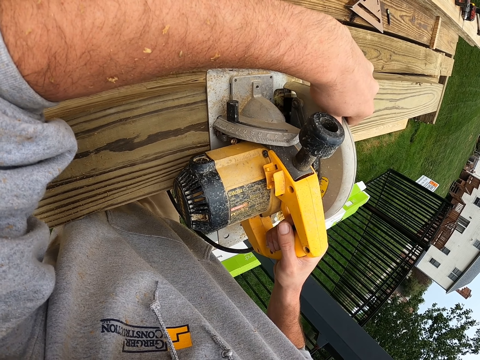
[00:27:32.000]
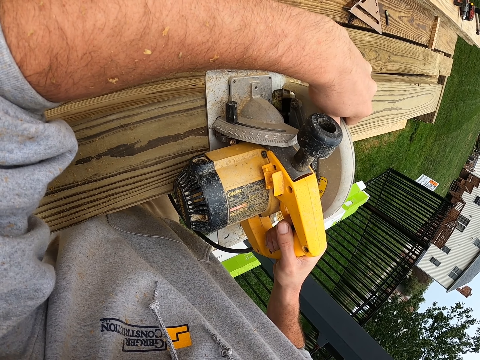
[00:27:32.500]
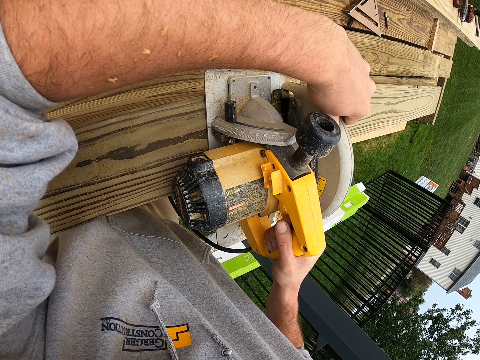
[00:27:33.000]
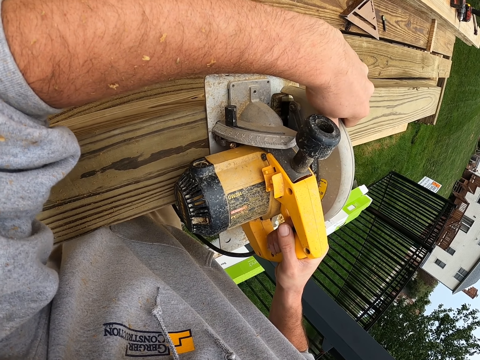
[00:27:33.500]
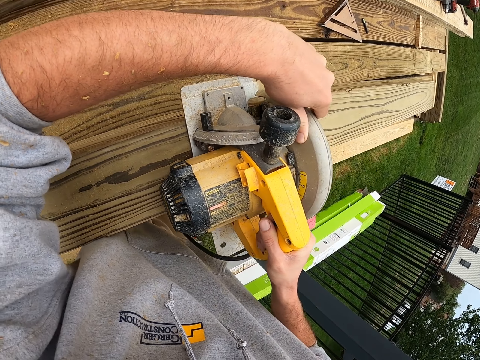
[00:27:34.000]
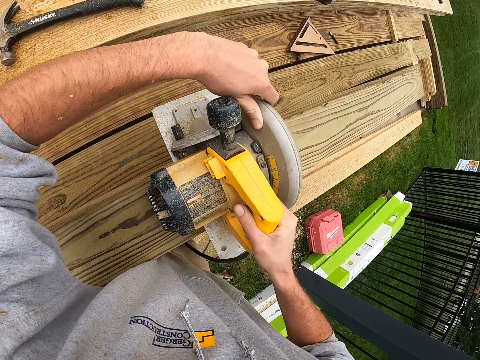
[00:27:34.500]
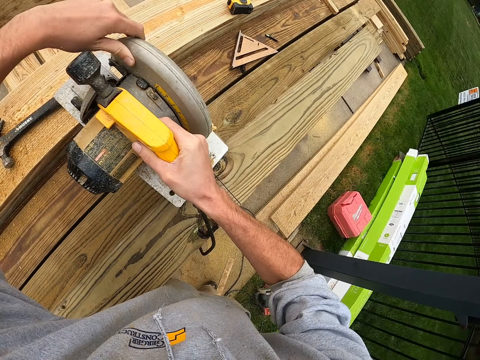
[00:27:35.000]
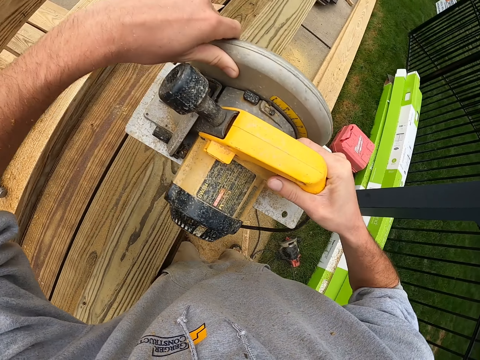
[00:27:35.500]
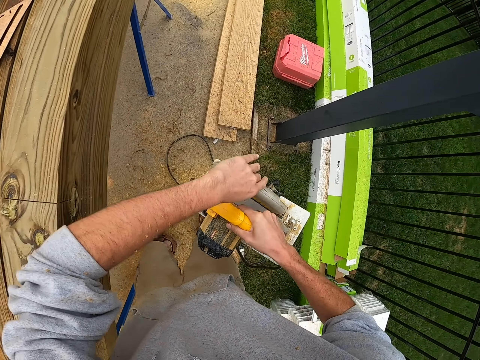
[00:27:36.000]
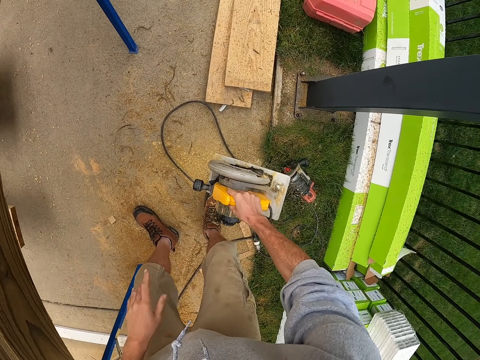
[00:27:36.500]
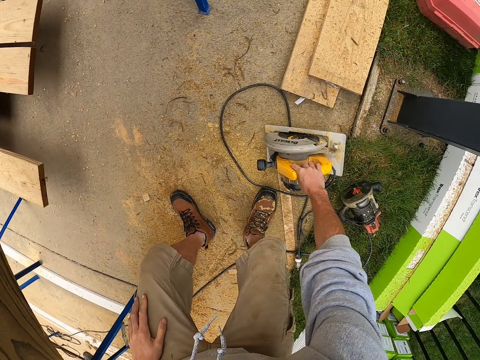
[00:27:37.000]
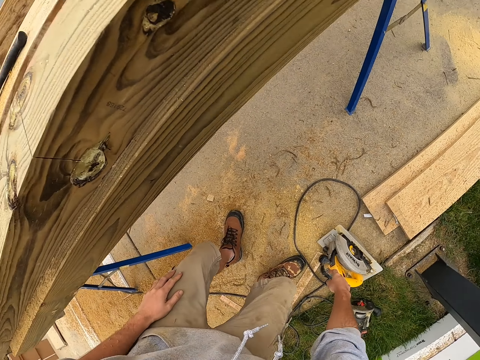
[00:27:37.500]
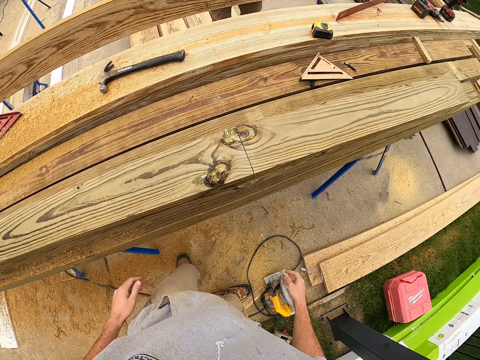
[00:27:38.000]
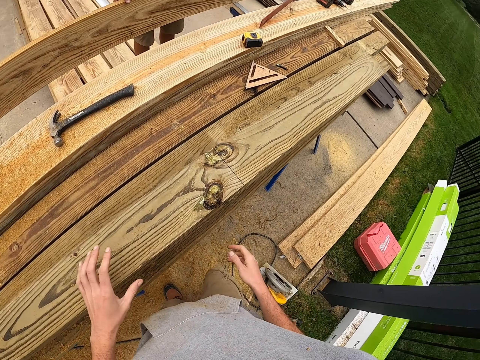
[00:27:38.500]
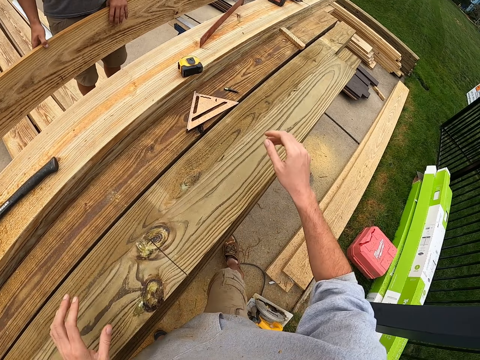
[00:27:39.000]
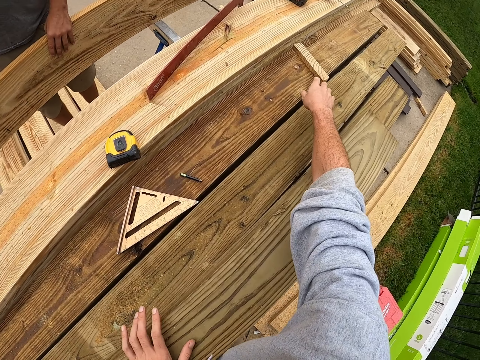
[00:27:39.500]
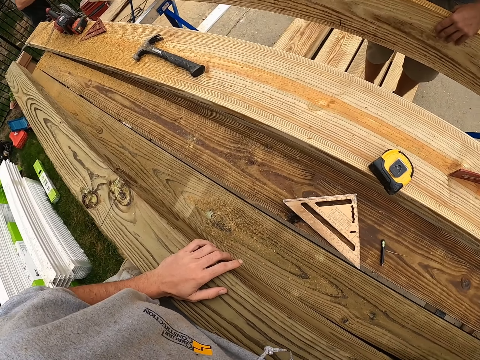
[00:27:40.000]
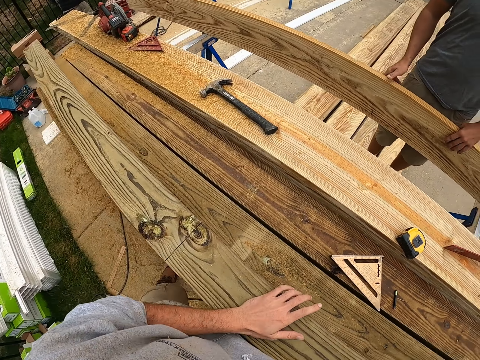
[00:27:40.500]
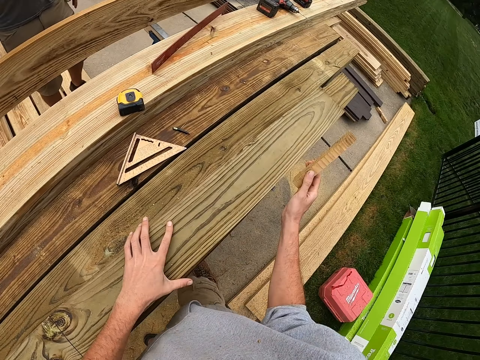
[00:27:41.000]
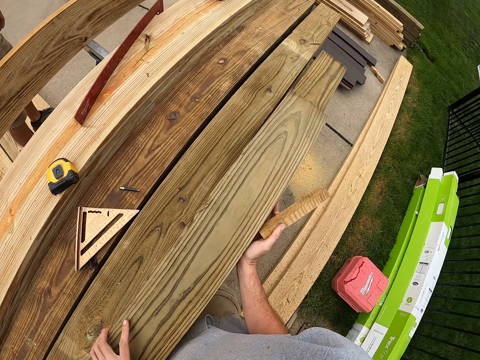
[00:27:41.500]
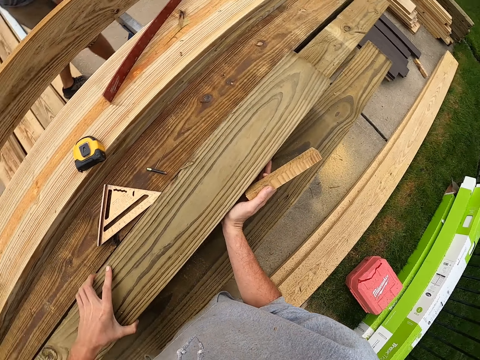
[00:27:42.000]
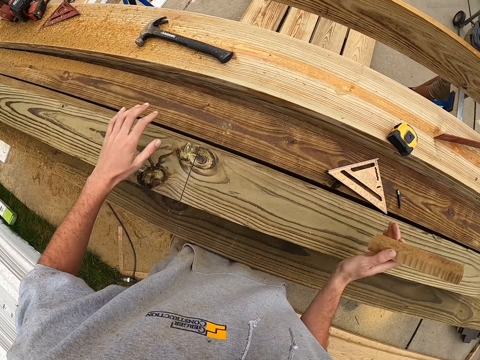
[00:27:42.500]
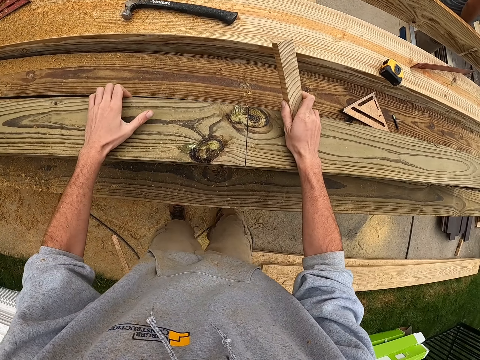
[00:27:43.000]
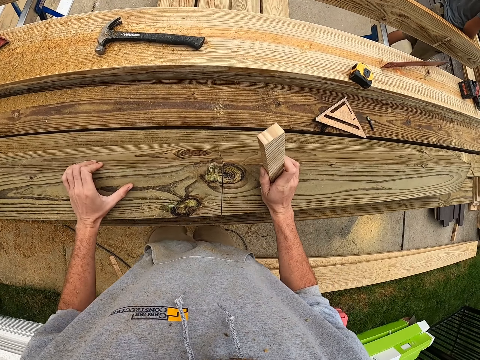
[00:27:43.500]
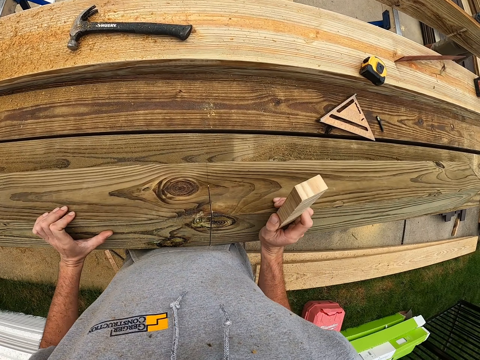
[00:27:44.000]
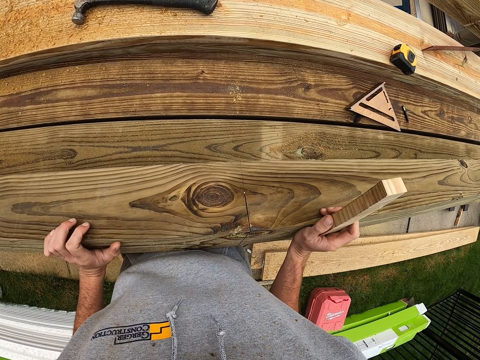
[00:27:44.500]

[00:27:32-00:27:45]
The camera wearer moves the circular saw. They bend. They place the circular saw on the floor. They stand on the floor. They pick up a piece of wood. They move the timber.

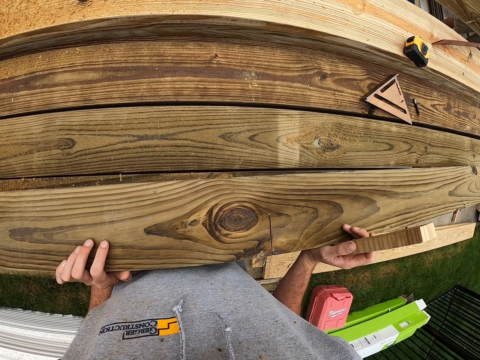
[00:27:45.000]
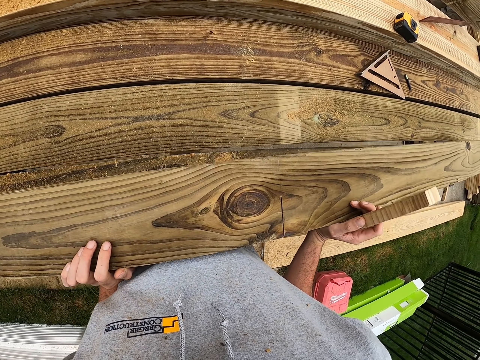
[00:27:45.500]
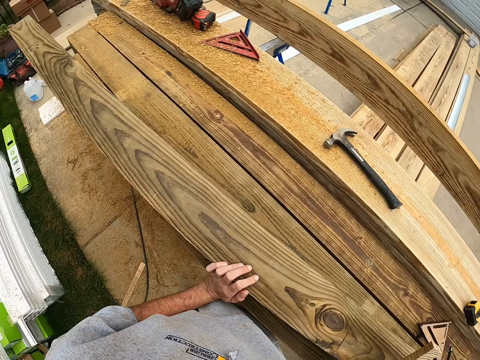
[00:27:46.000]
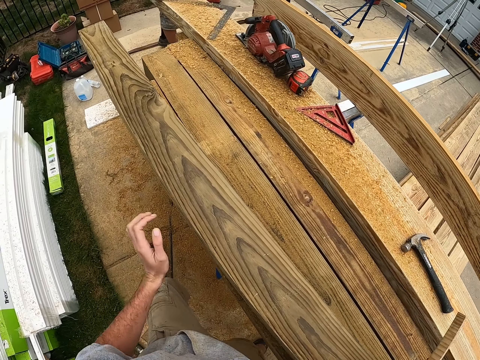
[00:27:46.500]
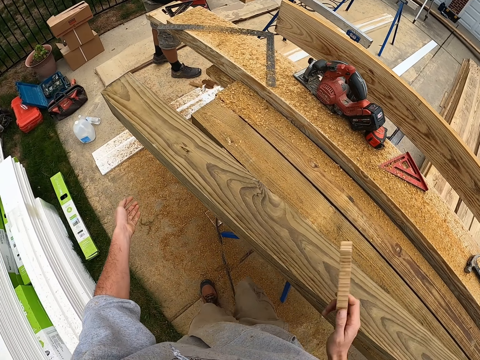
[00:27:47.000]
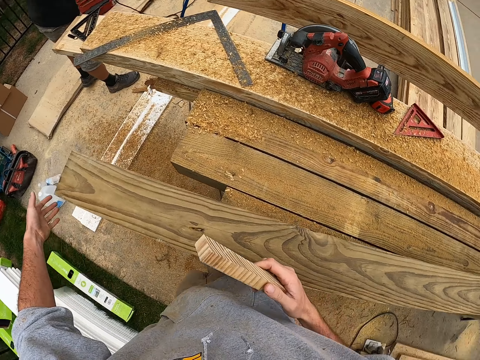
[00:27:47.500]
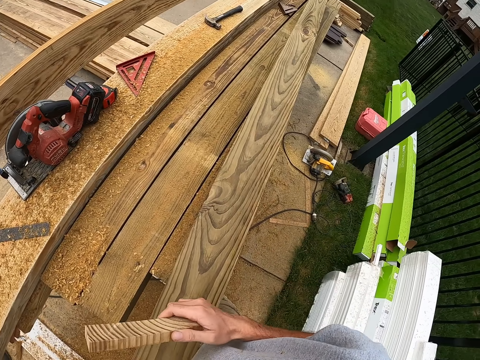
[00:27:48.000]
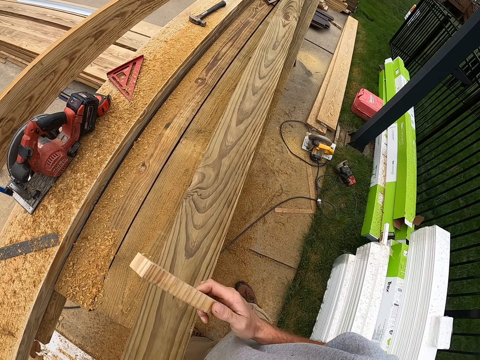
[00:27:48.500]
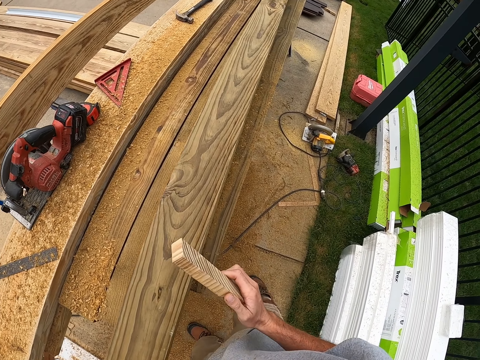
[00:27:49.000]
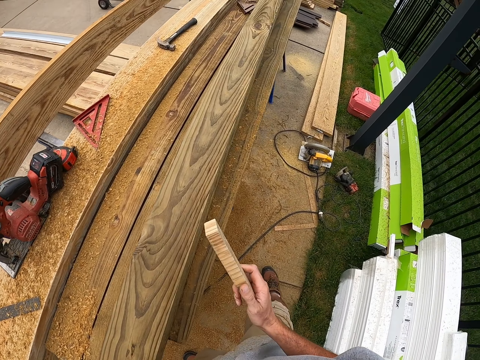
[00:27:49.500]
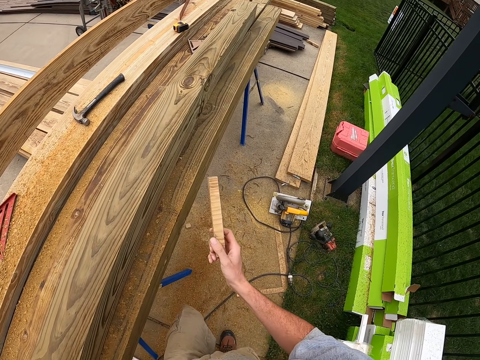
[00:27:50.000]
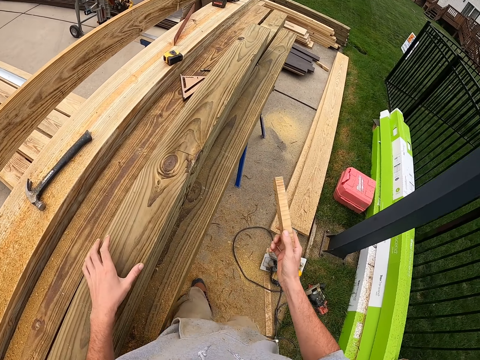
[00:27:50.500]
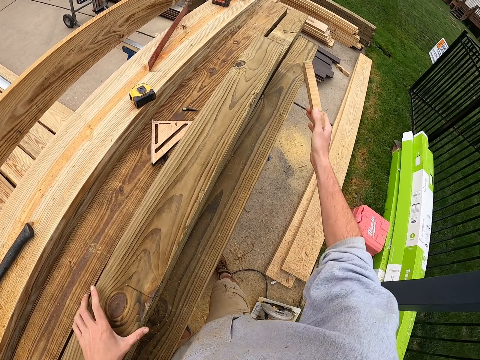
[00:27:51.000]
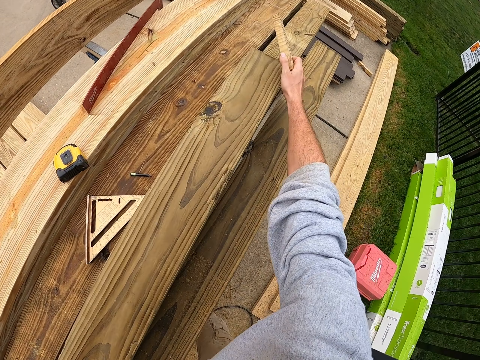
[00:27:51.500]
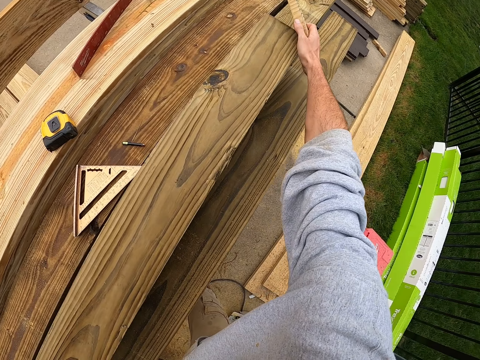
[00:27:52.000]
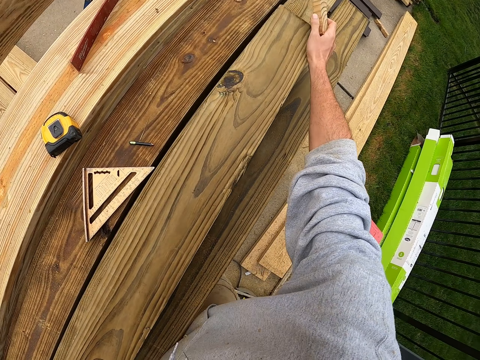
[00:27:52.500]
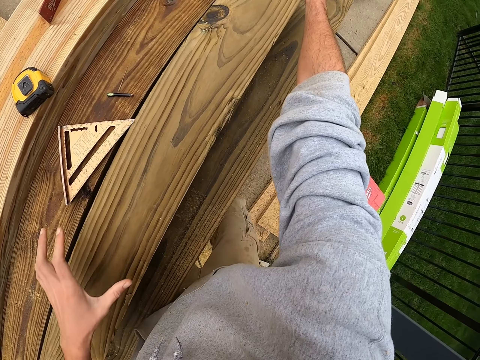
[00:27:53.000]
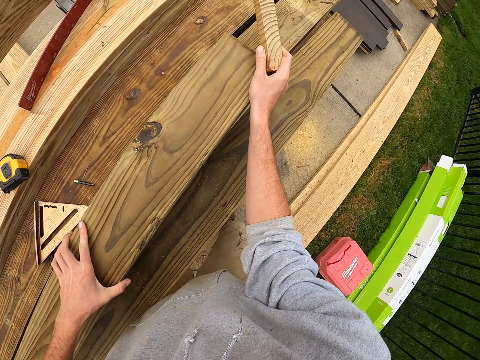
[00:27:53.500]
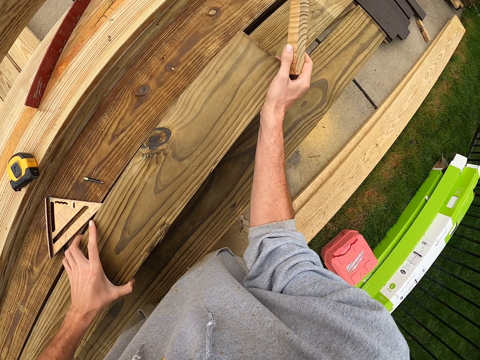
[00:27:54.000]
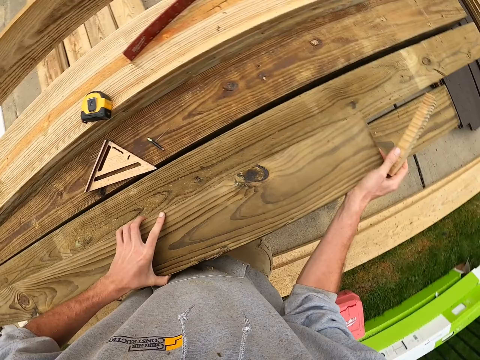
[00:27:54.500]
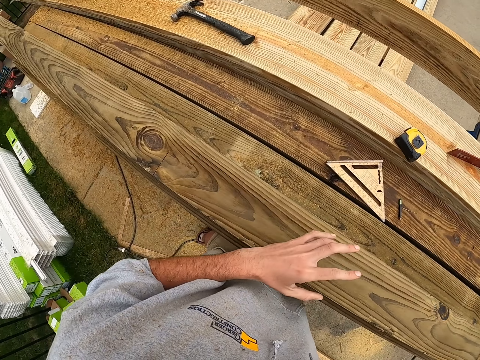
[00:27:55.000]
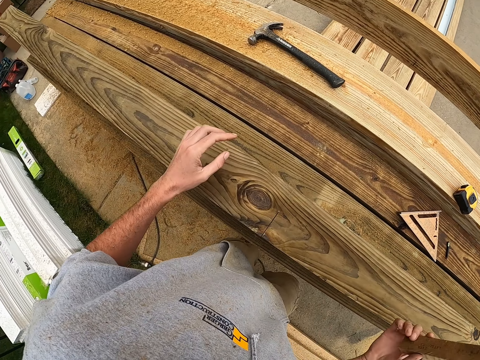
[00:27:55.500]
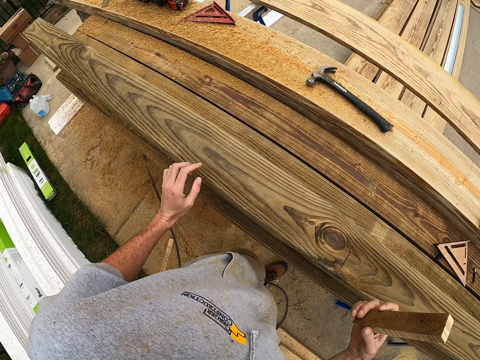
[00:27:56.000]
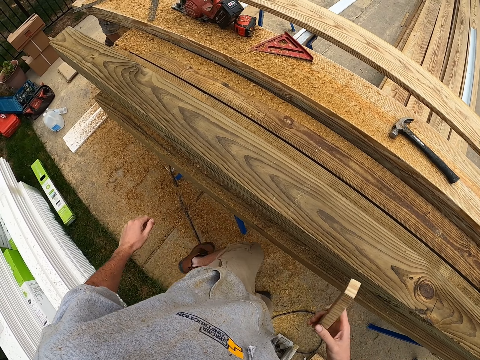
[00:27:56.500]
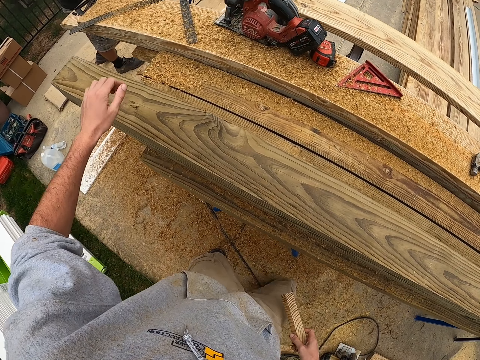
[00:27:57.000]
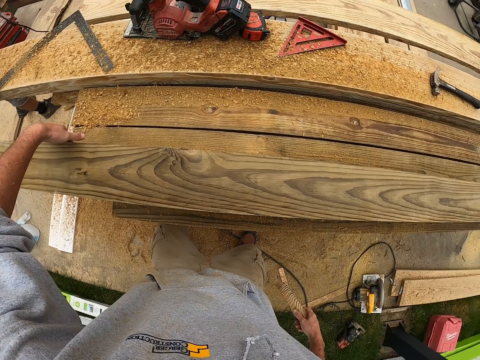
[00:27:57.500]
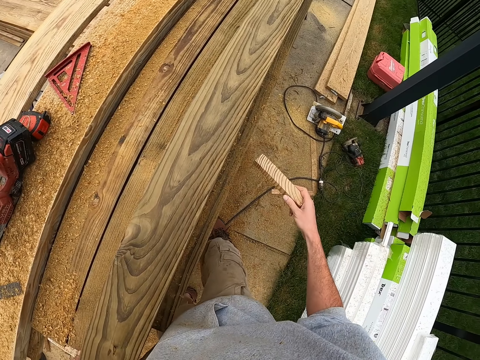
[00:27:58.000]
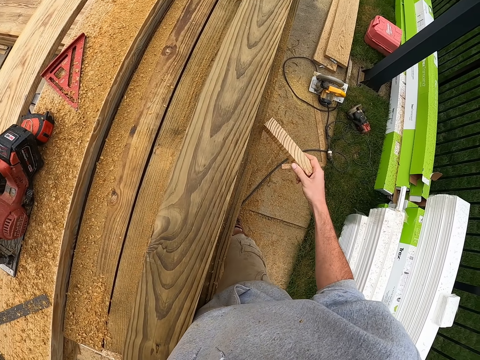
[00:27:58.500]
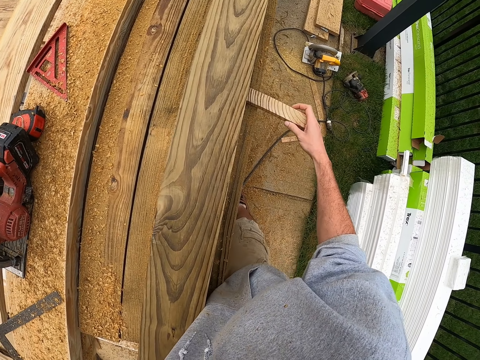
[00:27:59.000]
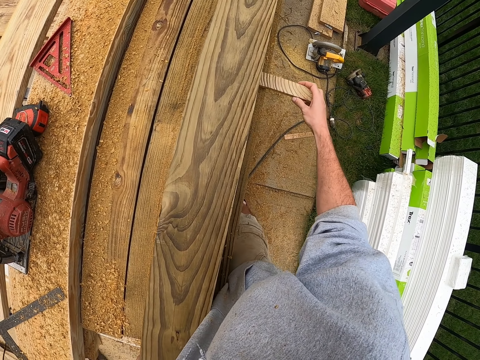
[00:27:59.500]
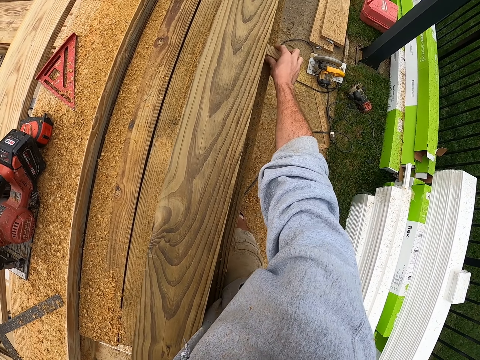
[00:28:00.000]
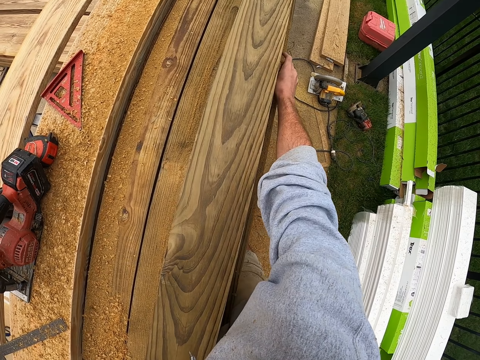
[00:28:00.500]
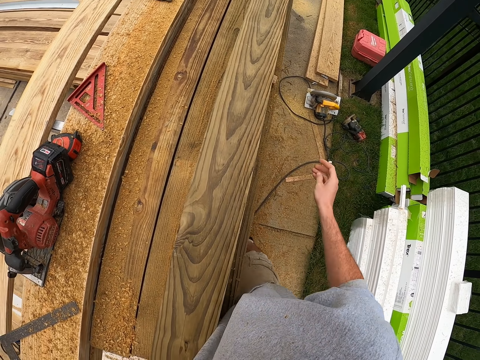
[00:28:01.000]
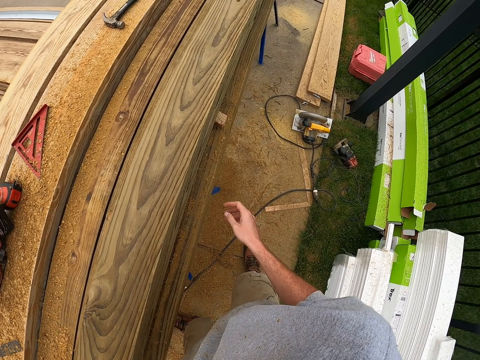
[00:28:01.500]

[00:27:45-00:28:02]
The camera wearer walks on the floor. They move the timber. They walk on the floor. They move the timber. They place wood under the timber.
